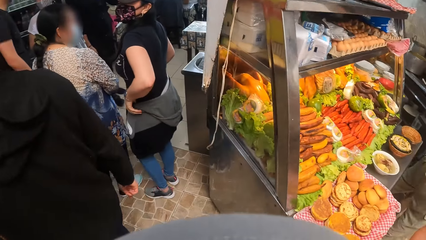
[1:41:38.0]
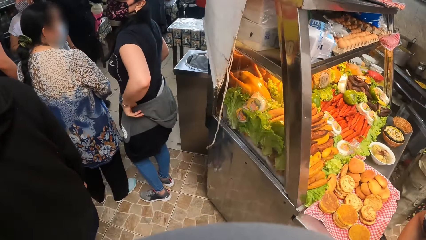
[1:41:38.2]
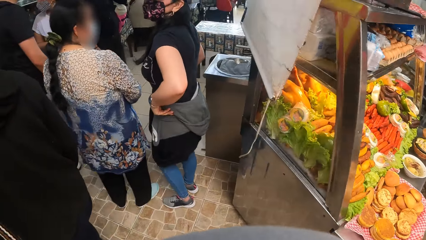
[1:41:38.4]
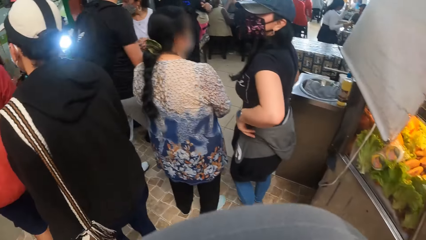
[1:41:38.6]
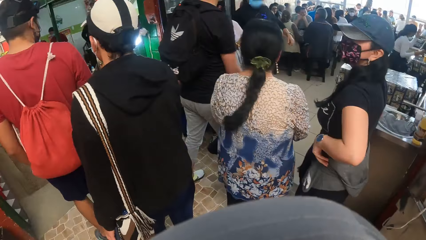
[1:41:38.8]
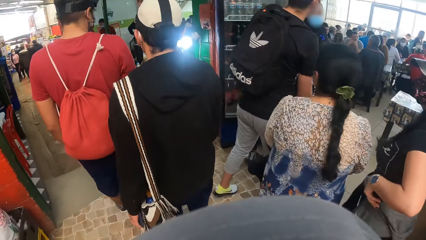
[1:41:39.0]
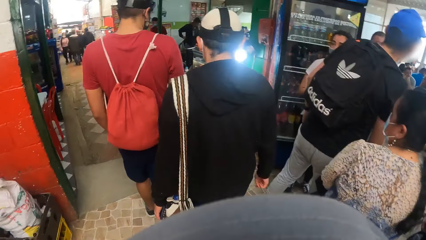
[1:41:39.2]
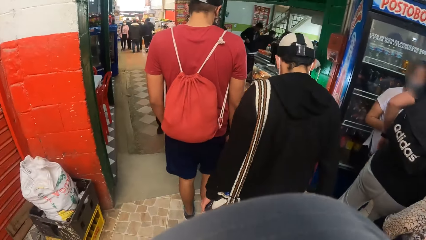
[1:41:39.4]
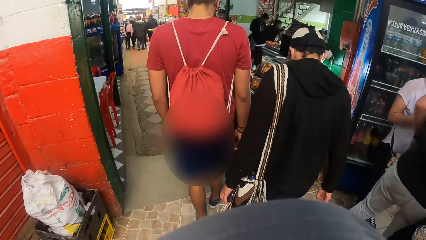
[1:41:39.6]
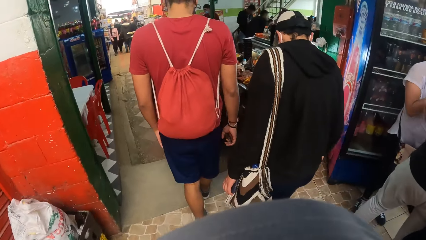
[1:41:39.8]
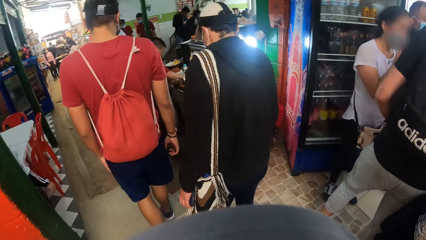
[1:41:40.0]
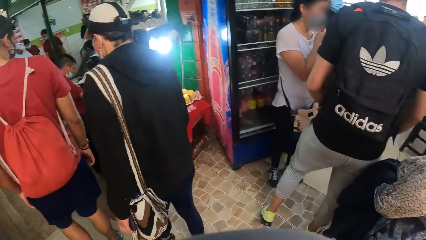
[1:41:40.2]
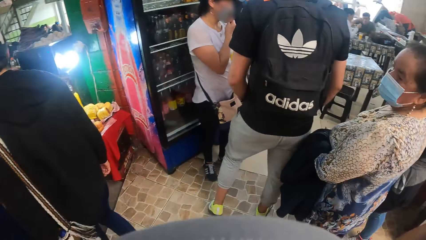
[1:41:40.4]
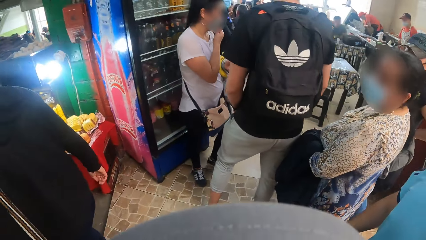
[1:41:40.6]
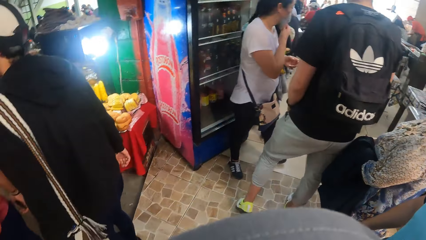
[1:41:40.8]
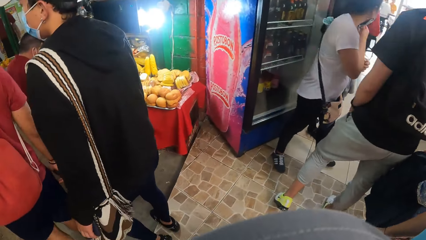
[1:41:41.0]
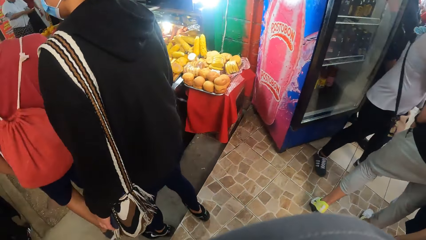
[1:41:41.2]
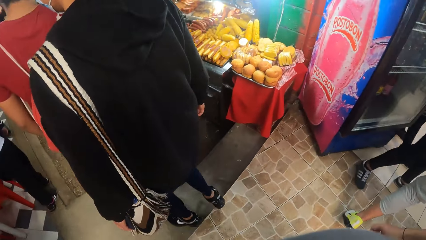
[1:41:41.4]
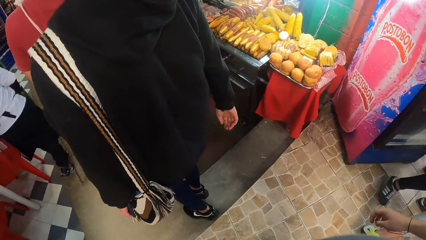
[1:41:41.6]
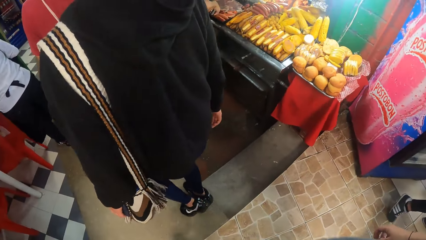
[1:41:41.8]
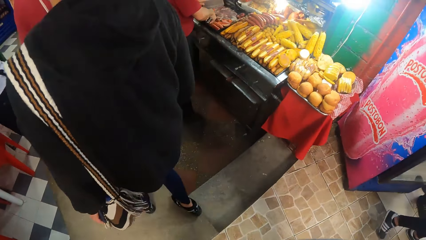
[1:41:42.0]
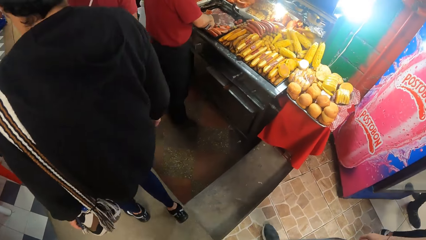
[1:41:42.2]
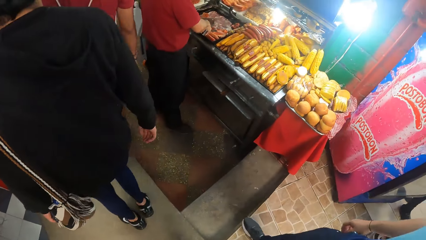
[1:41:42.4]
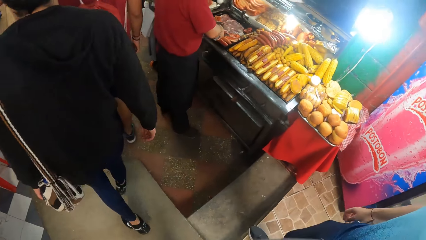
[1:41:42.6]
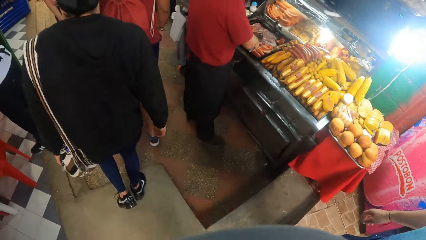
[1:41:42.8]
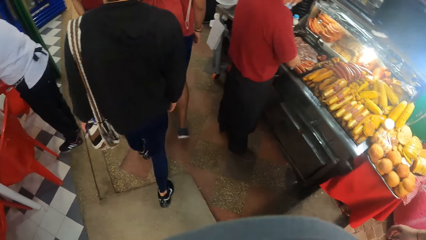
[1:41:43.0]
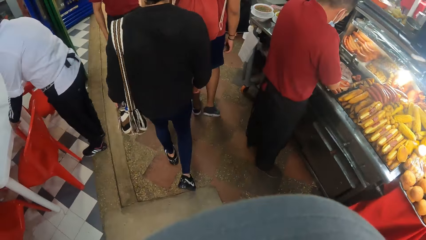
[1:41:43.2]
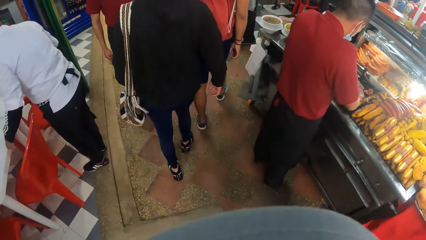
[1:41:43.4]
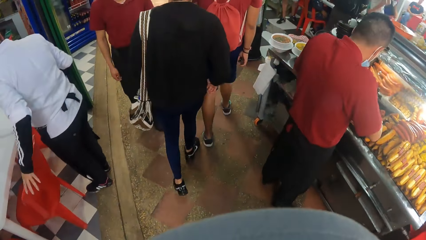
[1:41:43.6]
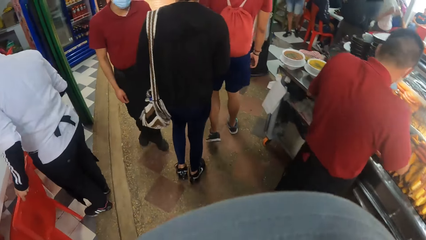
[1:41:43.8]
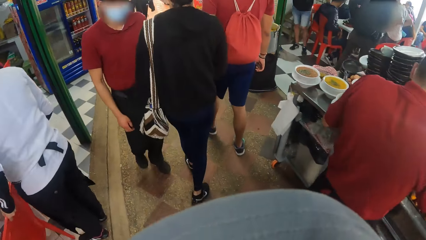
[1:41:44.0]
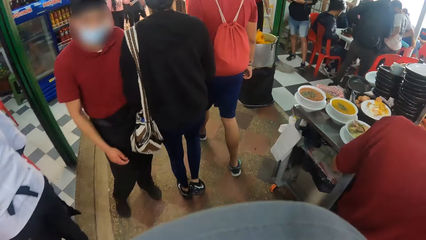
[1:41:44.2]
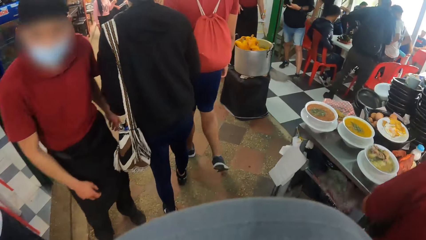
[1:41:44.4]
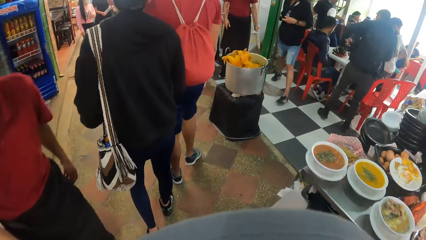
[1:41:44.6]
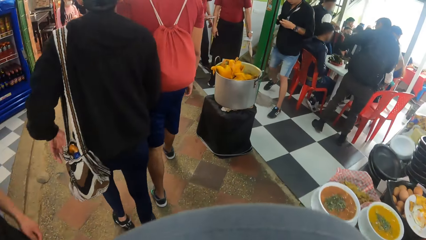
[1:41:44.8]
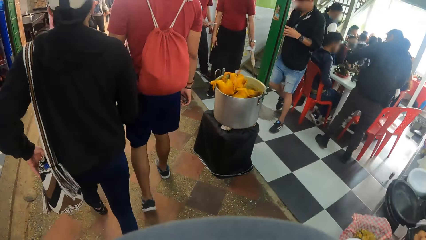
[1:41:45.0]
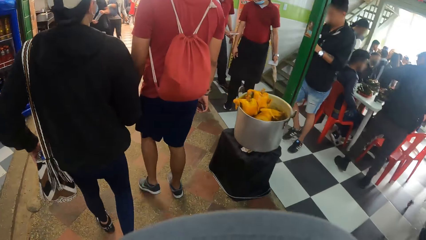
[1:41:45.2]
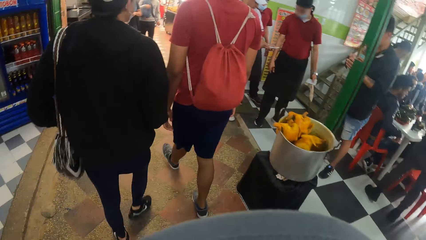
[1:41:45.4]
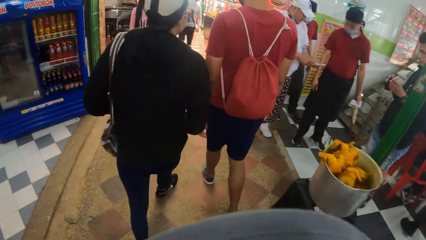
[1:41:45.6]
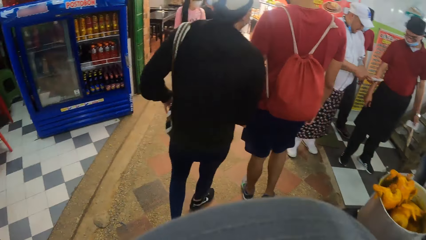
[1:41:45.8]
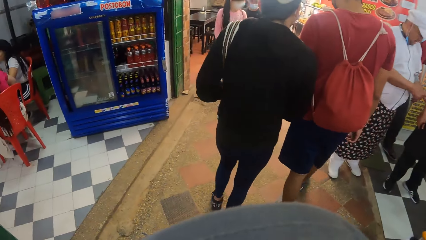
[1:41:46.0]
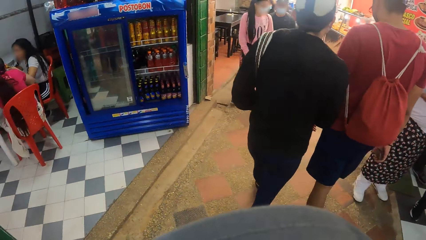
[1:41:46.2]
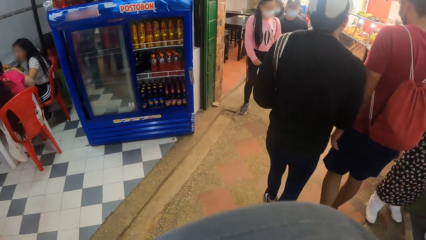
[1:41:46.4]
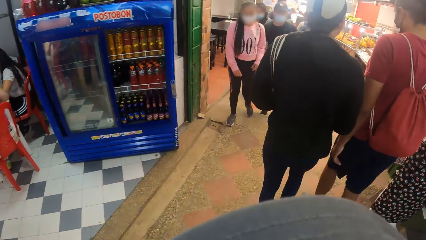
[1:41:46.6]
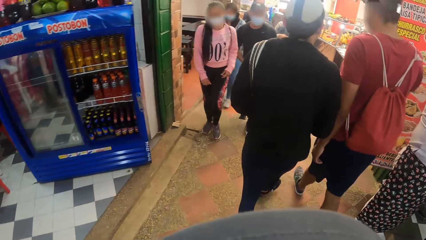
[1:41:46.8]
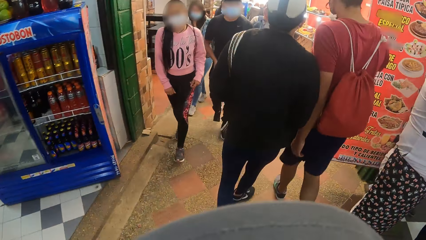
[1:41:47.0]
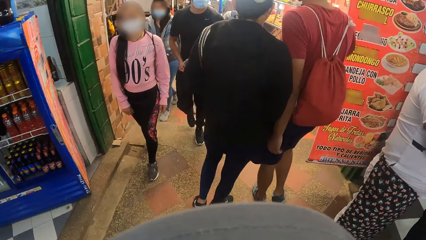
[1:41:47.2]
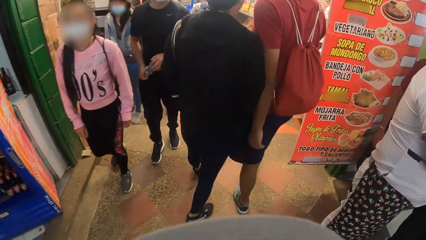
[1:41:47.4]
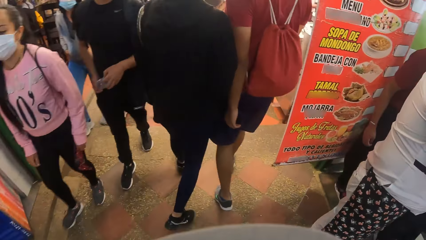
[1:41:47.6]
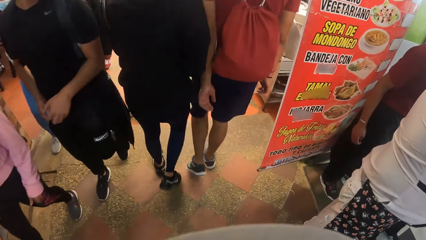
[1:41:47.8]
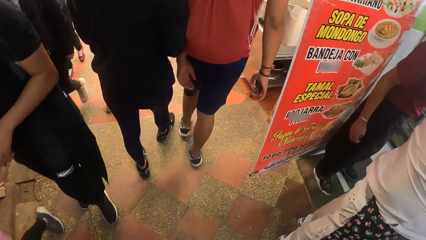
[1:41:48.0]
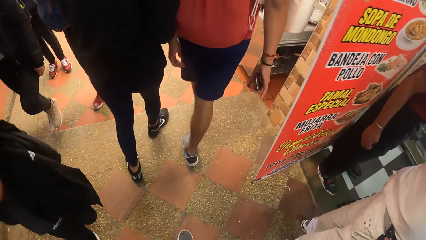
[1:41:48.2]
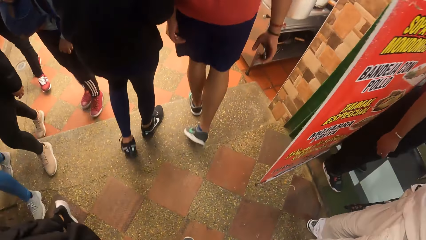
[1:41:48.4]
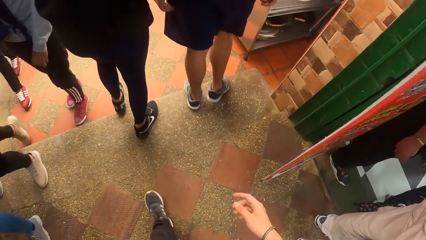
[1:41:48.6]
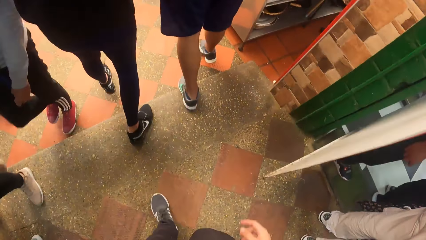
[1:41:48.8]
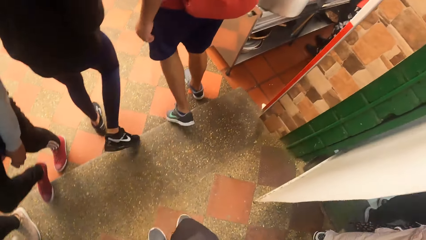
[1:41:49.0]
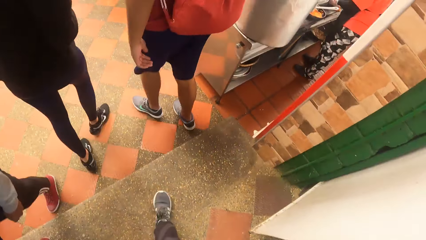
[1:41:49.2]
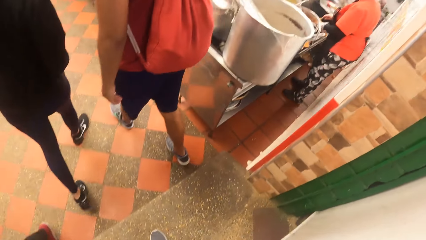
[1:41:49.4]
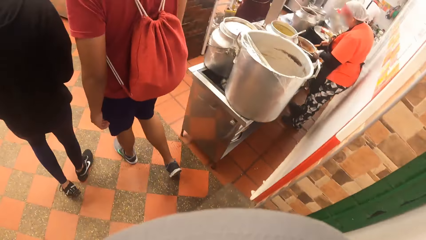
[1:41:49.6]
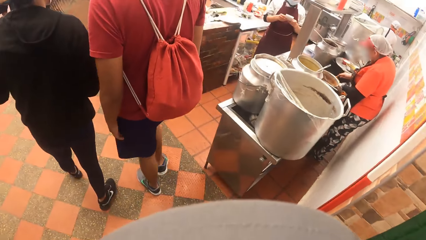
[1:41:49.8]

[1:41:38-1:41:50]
The man climbs down a stair in a mall. He moves the bag with his left hand.

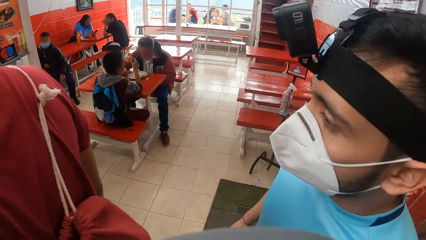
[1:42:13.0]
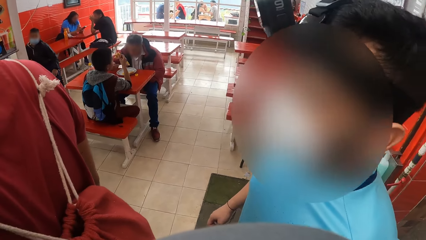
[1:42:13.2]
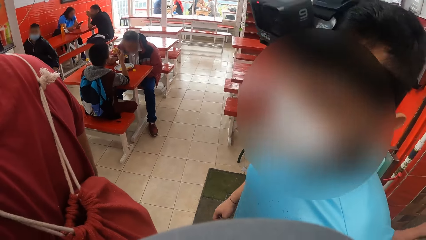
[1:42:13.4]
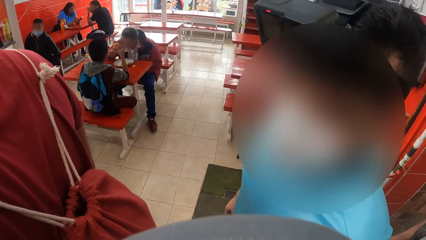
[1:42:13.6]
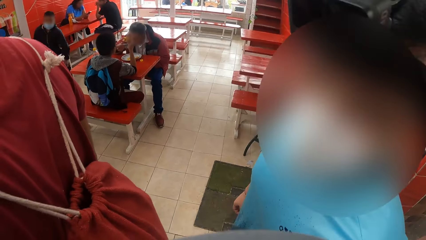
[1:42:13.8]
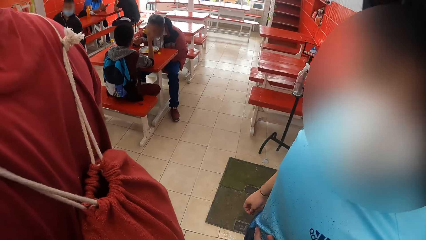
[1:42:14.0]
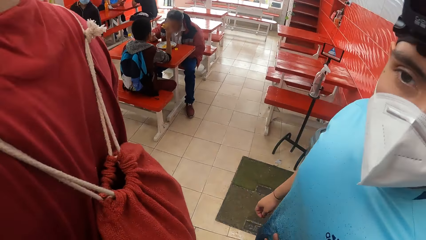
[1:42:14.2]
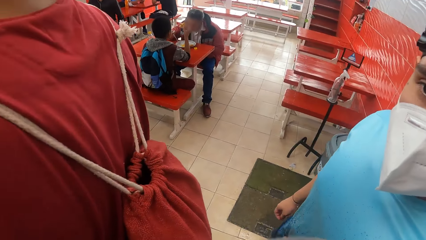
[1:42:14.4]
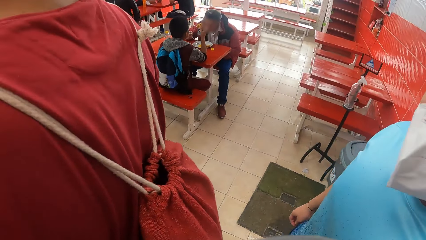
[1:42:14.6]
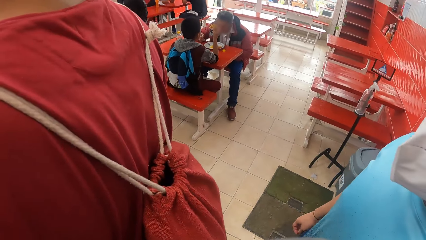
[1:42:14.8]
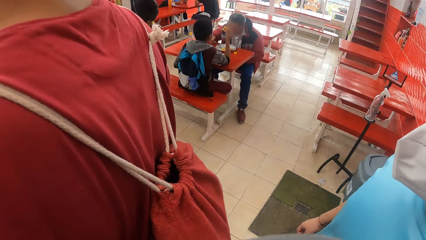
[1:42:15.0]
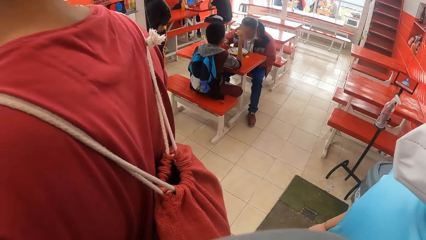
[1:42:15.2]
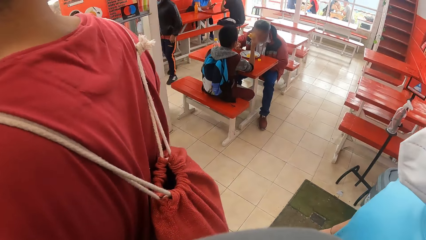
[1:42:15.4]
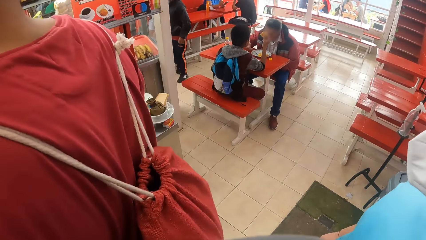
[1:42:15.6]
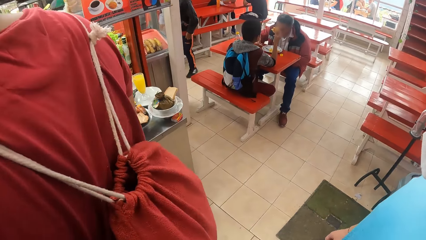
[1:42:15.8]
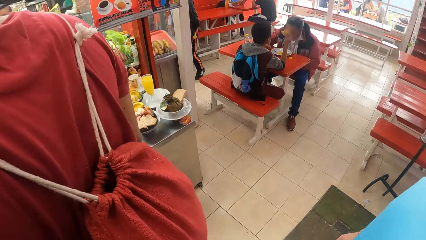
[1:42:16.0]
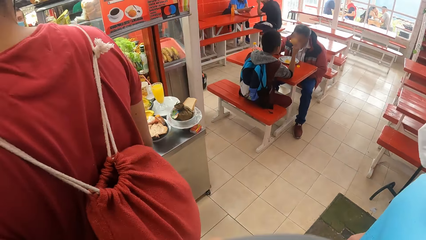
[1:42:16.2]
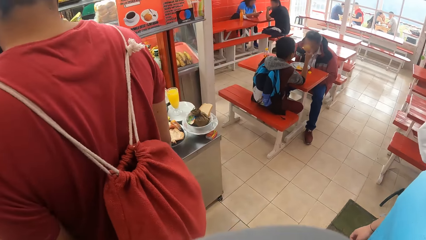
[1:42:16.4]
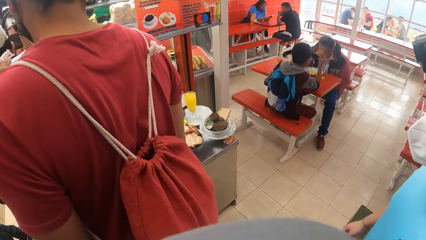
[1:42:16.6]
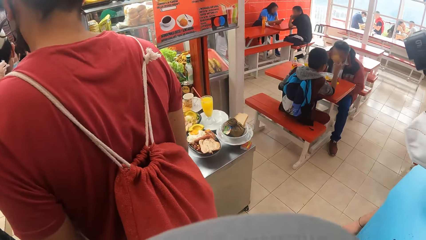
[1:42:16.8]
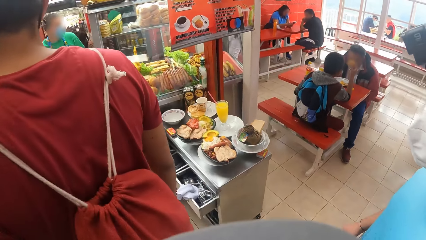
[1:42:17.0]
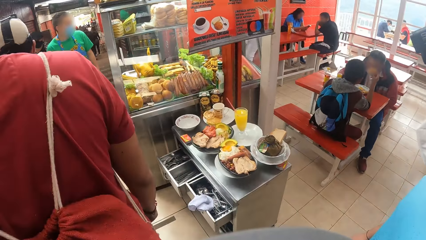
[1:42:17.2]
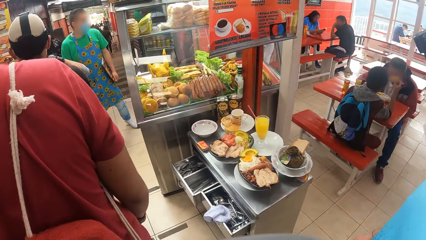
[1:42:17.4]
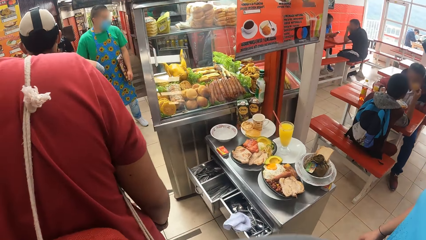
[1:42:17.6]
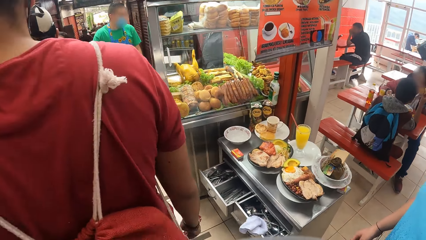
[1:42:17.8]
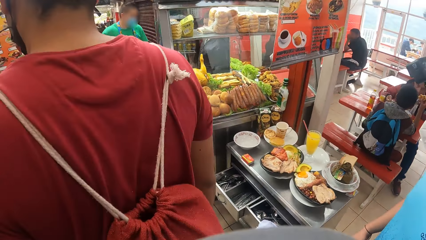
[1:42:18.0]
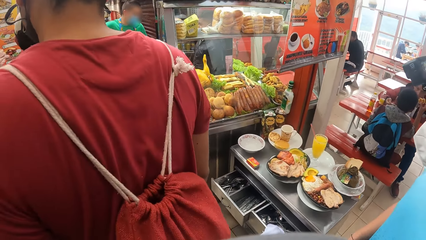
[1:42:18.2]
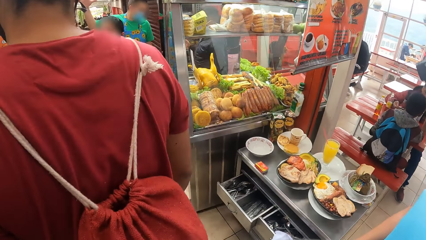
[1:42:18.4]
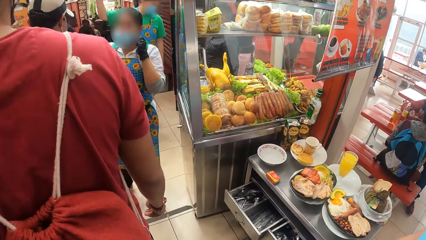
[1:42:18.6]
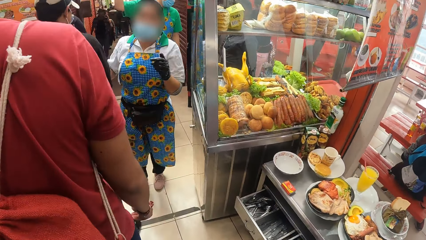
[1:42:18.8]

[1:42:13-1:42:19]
The camera wearer looks around.
